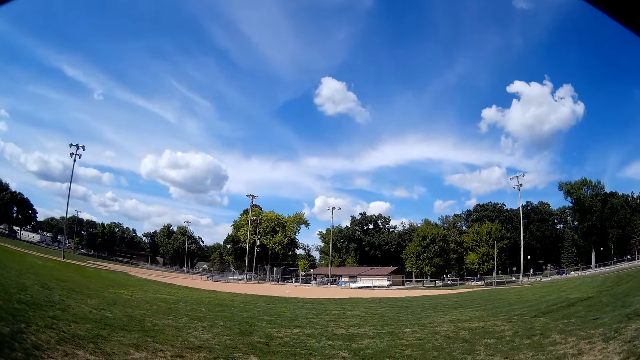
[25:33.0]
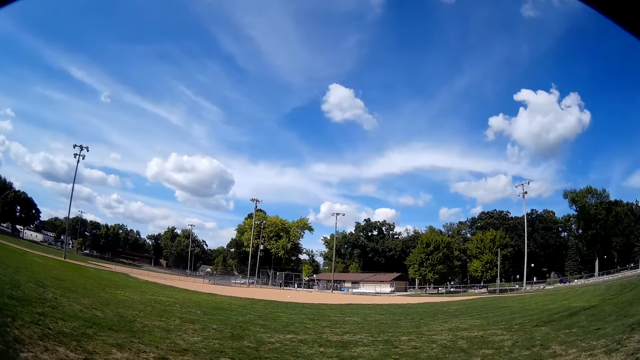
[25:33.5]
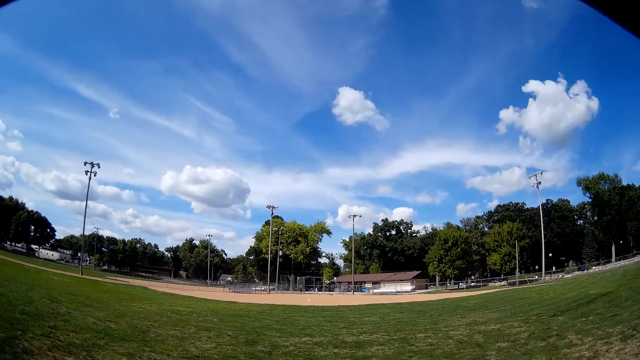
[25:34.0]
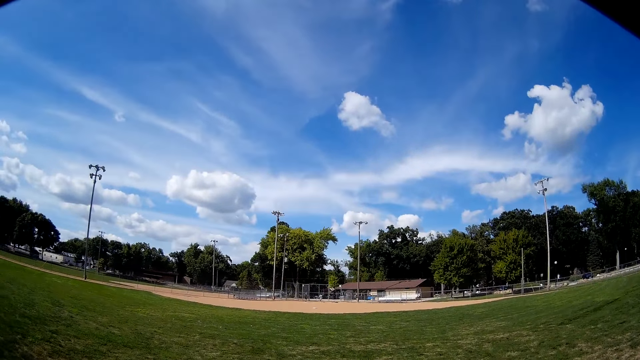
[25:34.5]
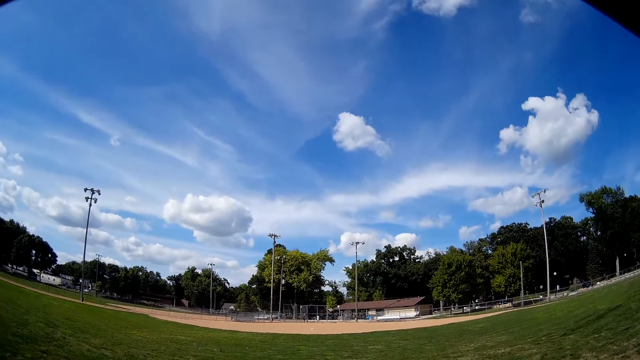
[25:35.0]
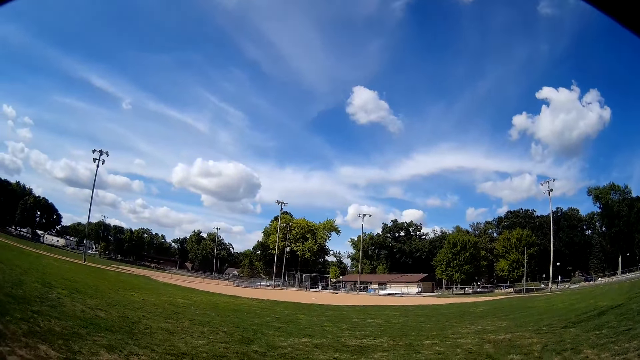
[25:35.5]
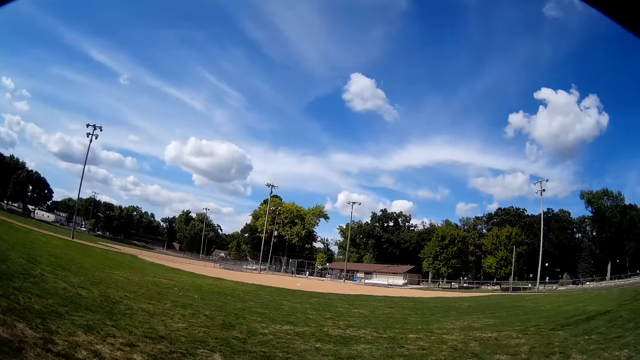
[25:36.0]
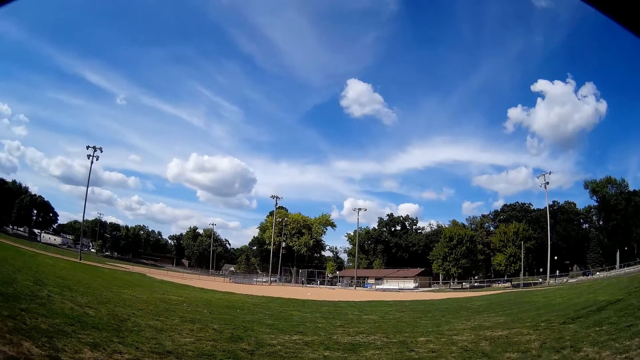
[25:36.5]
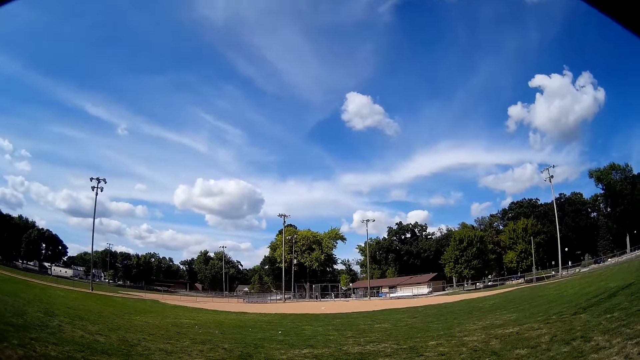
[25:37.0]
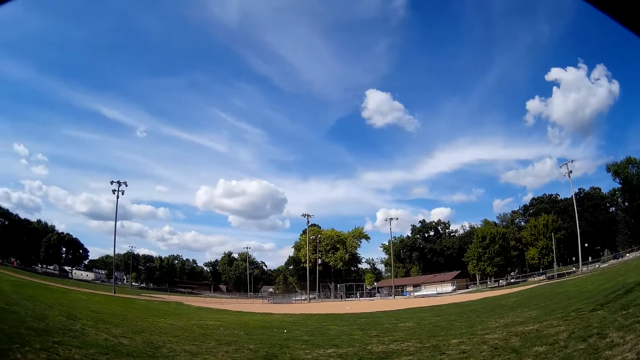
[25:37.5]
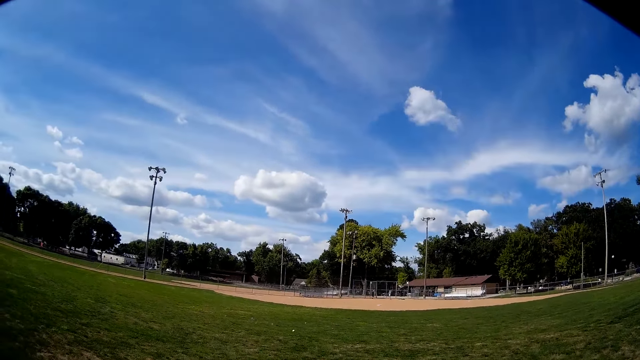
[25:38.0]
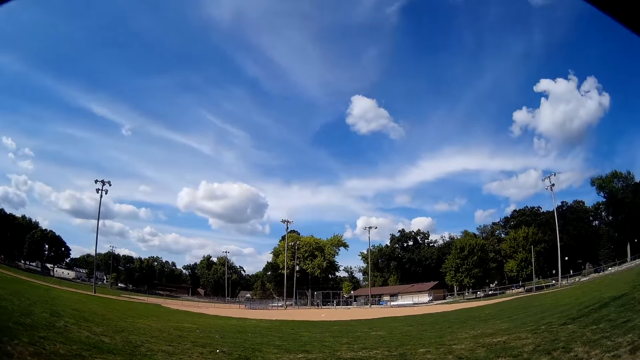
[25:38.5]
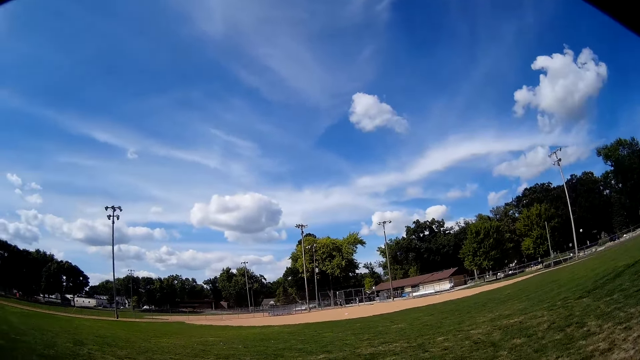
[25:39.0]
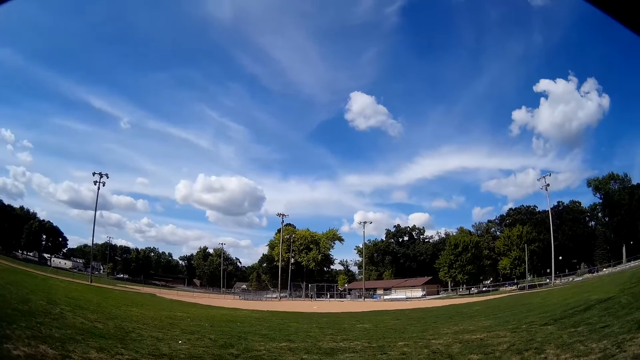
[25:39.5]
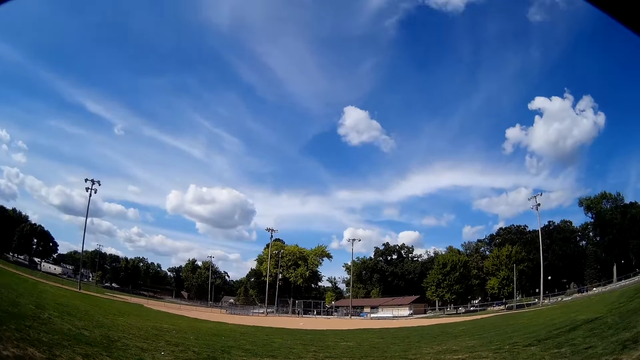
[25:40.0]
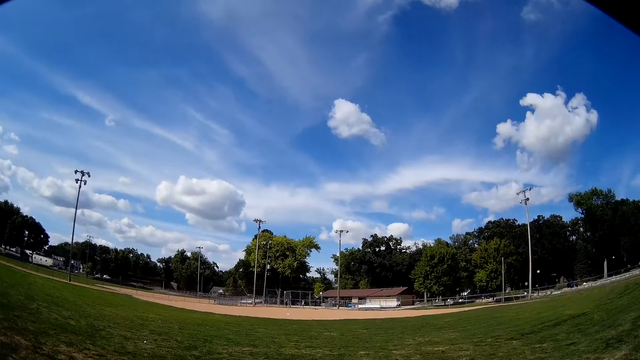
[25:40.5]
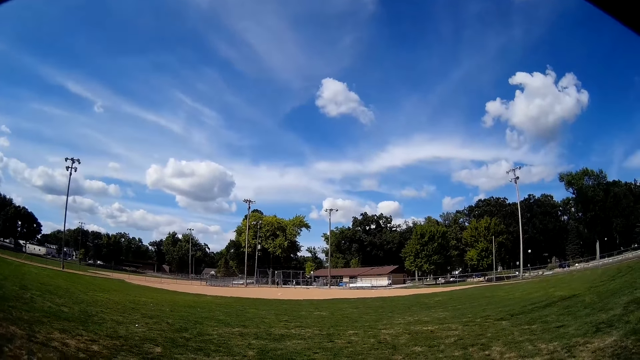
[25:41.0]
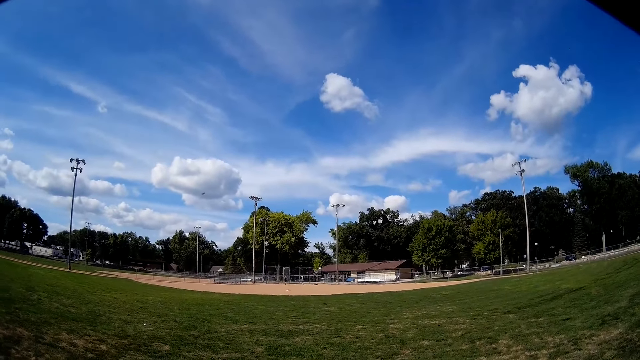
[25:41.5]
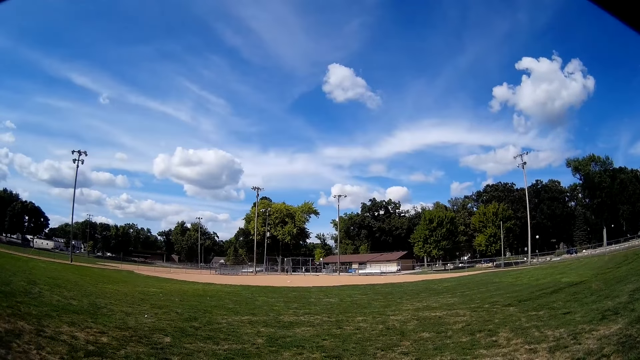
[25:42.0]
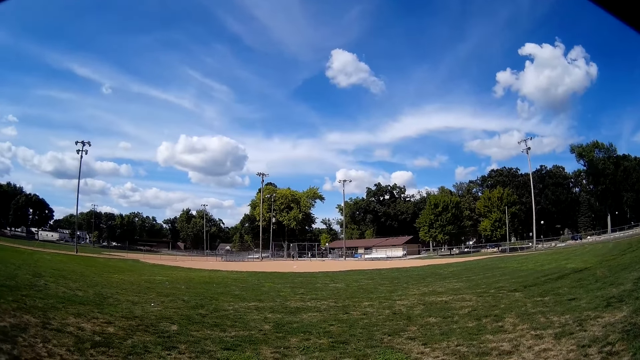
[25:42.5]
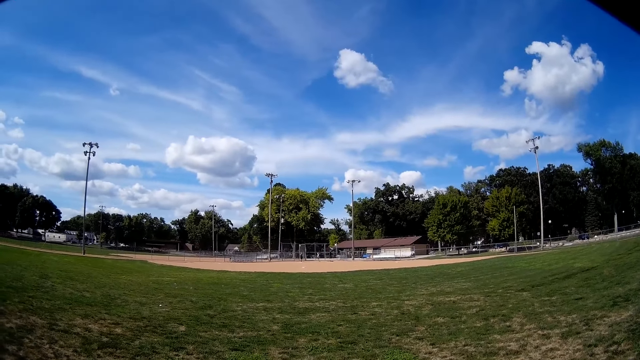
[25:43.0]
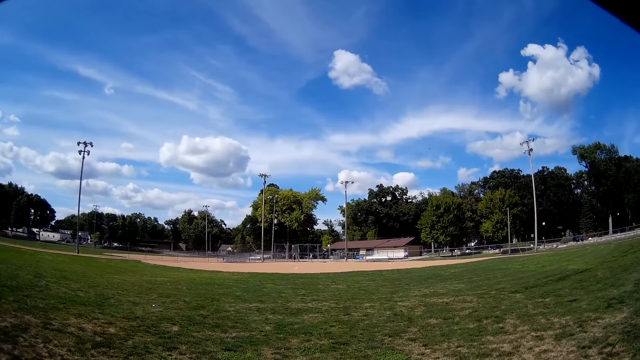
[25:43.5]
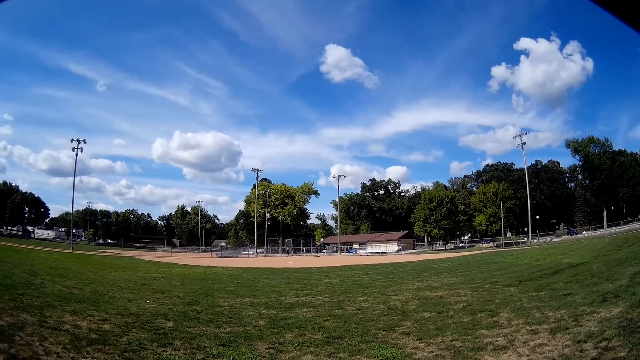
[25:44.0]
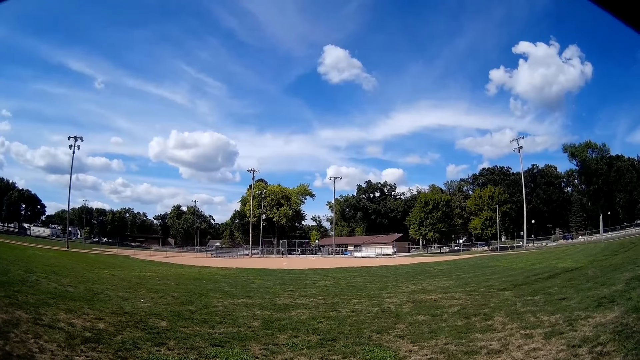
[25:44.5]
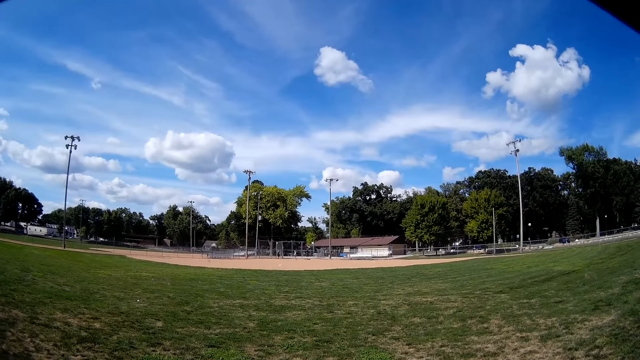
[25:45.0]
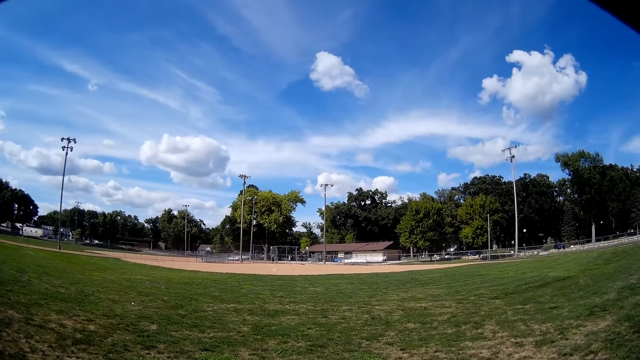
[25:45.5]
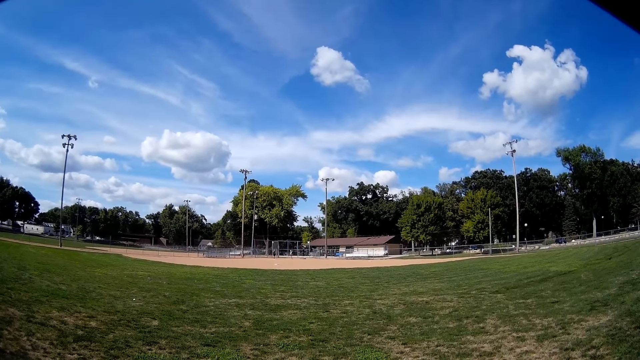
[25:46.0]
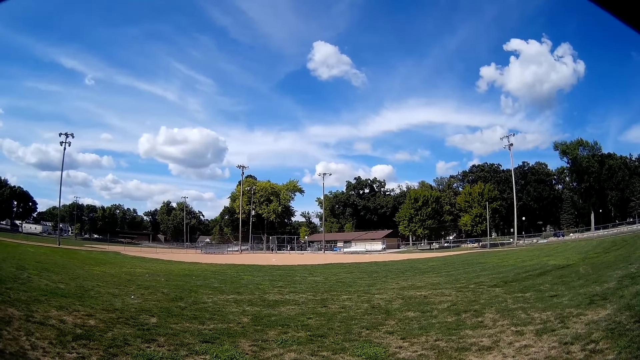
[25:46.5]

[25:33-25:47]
A man throws the baseball to the camera wearer. The camera wearer looks at the baseball.

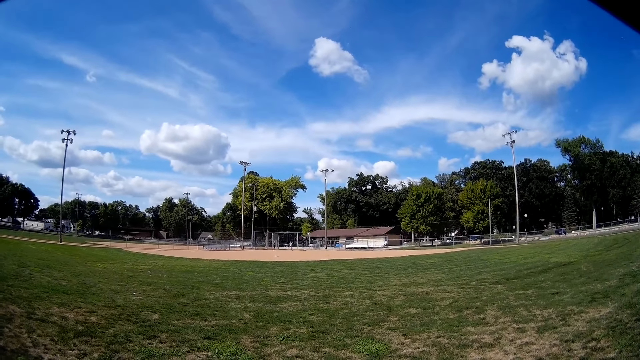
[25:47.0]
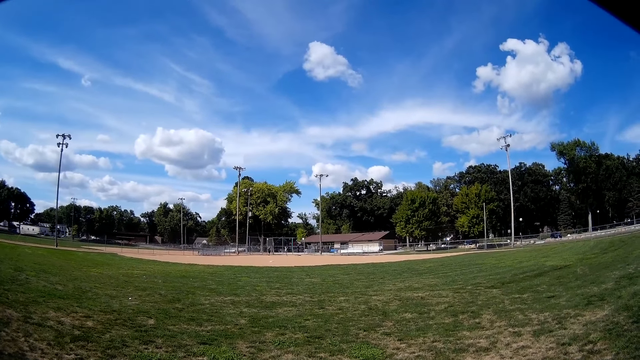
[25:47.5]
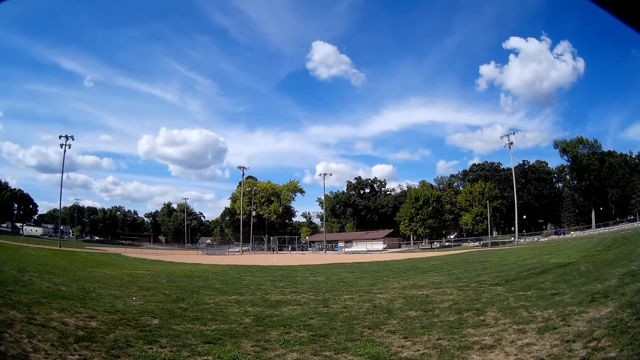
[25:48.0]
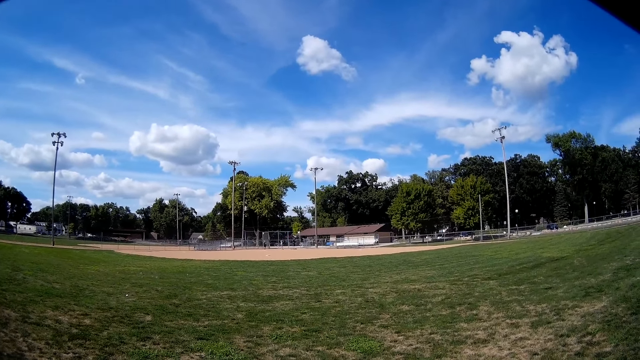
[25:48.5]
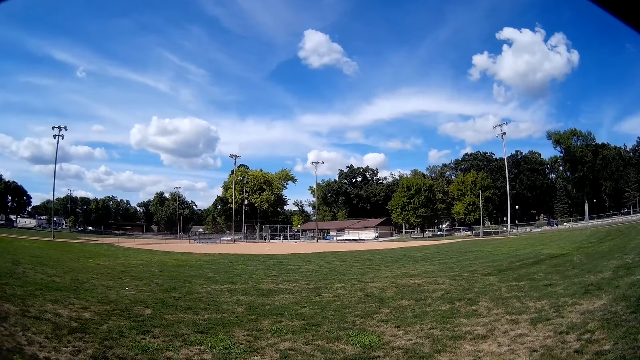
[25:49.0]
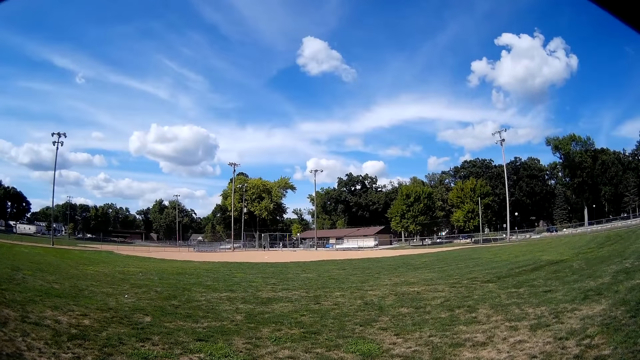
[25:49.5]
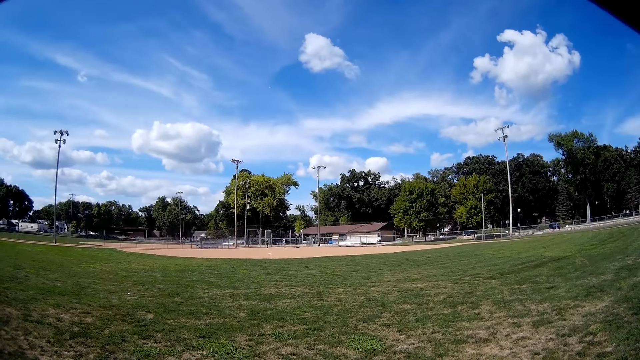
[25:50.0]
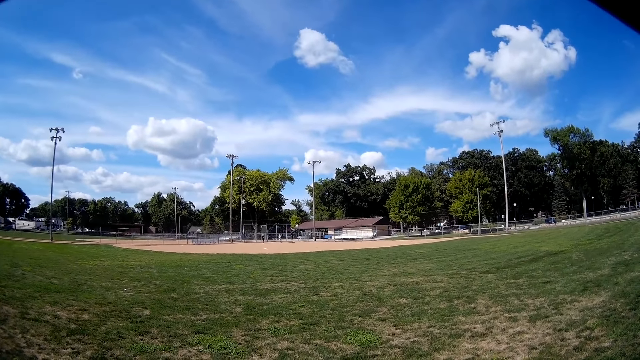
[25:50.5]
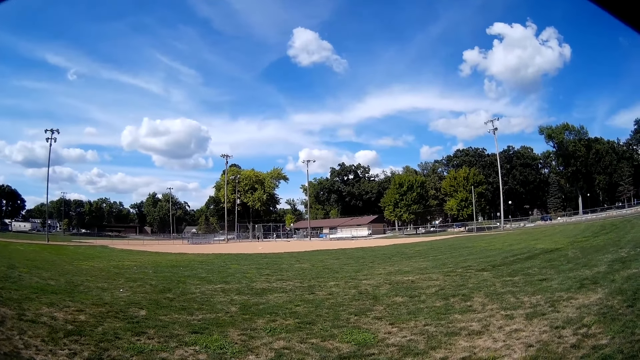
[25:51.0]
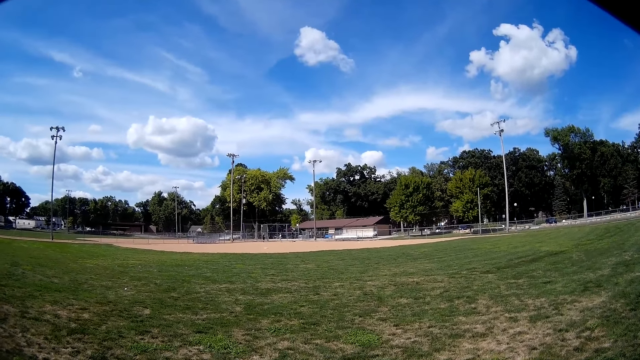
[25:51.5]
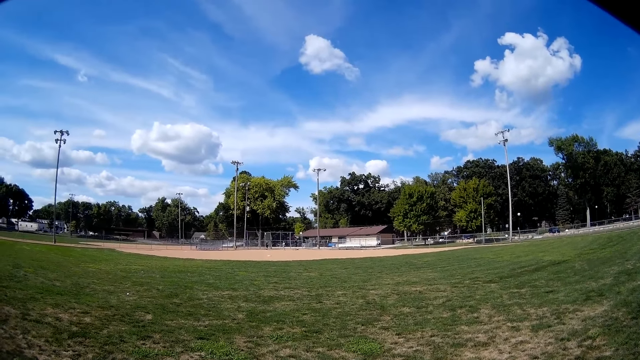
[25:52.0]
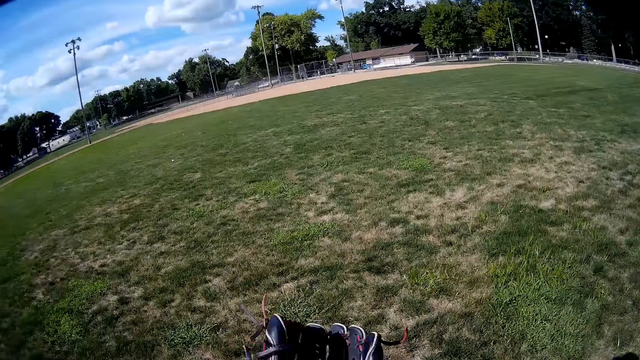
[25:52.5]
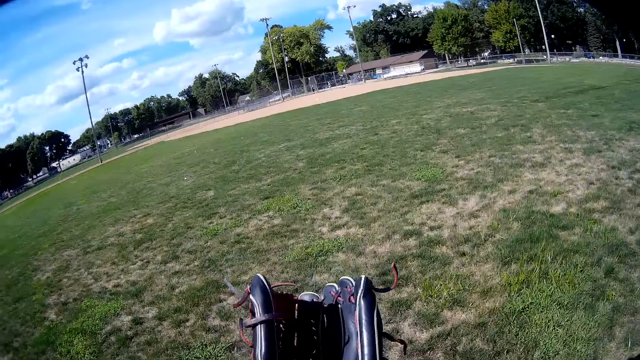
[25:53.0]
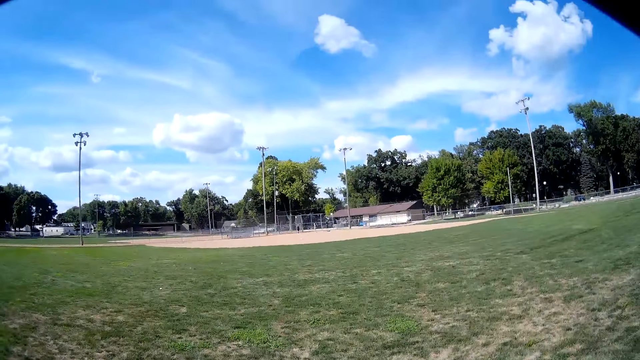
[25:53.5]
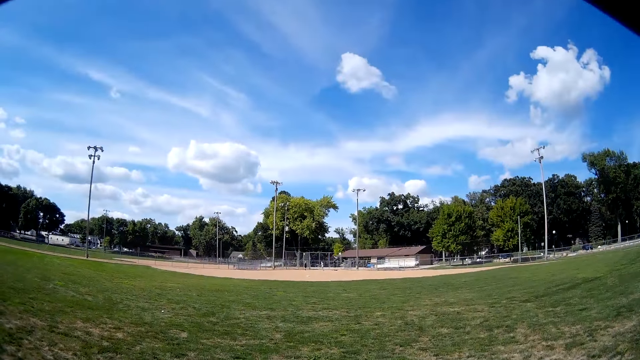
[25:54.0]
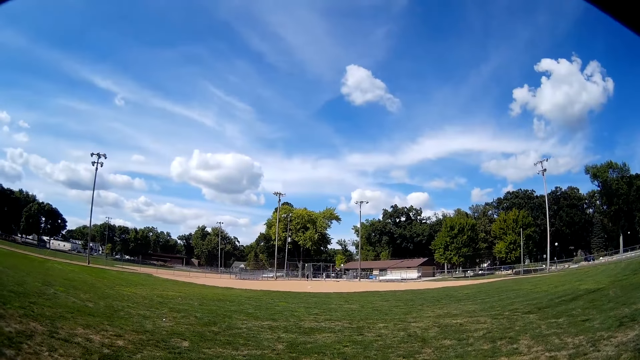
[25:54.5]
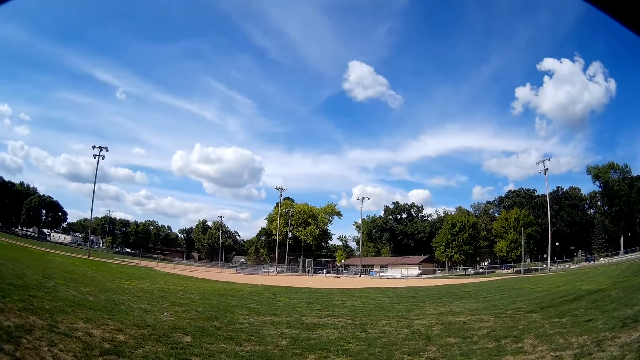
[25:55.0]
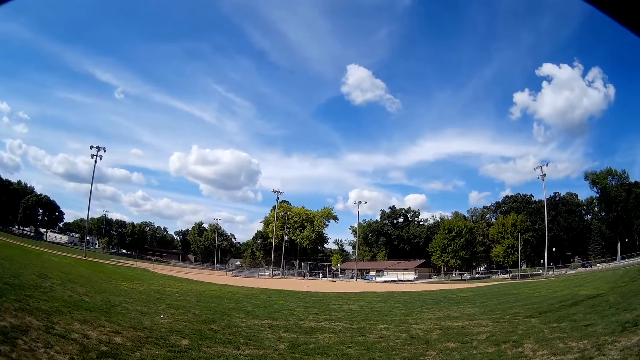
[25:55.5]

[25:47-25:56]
The camera wearer lifts the hand. They look at a man and another man.
